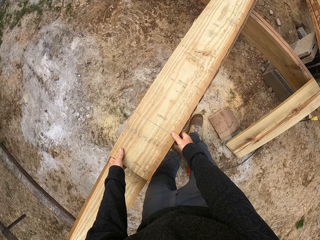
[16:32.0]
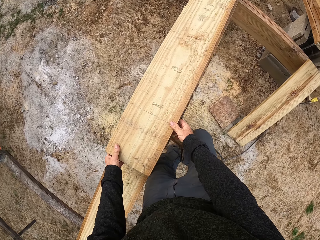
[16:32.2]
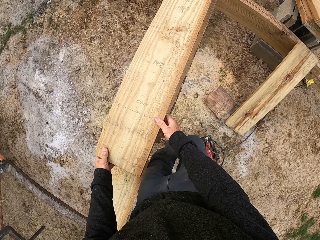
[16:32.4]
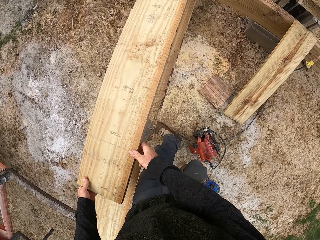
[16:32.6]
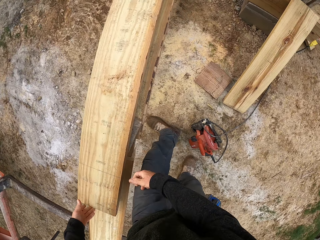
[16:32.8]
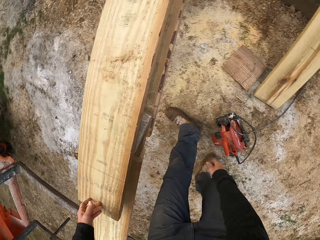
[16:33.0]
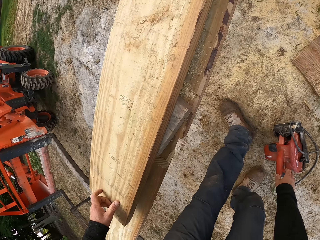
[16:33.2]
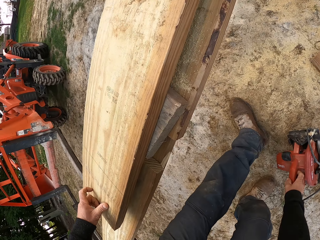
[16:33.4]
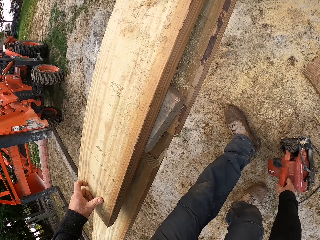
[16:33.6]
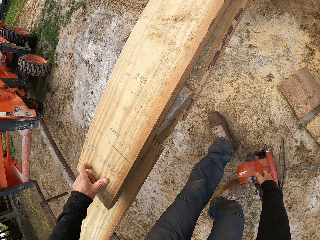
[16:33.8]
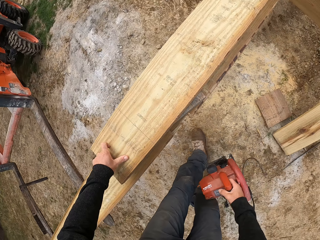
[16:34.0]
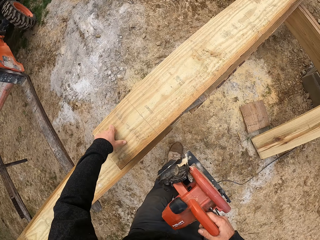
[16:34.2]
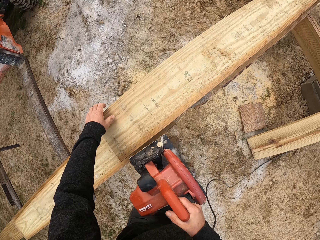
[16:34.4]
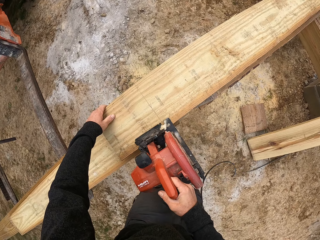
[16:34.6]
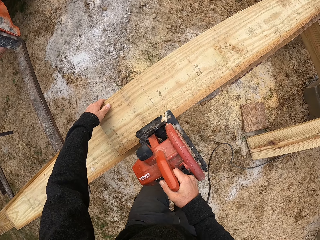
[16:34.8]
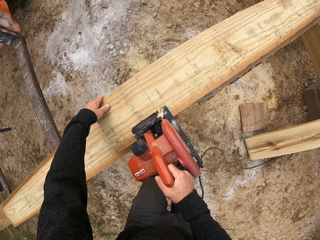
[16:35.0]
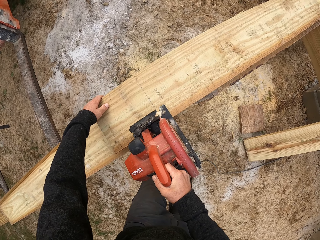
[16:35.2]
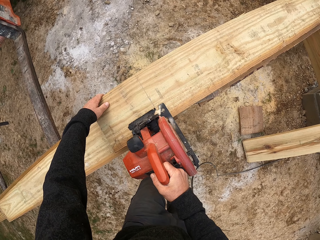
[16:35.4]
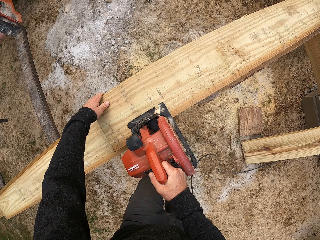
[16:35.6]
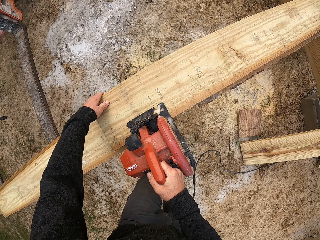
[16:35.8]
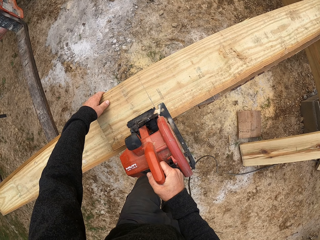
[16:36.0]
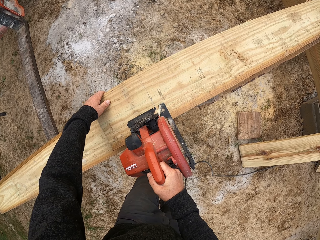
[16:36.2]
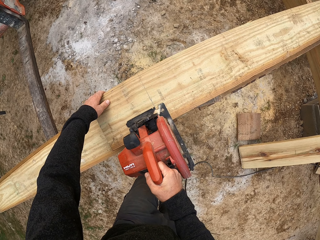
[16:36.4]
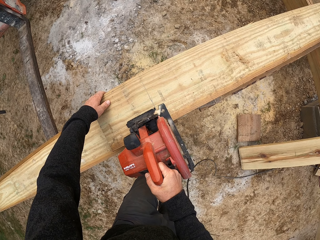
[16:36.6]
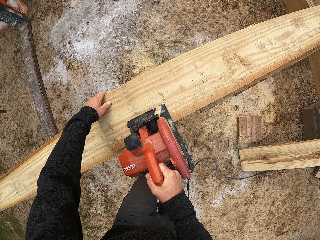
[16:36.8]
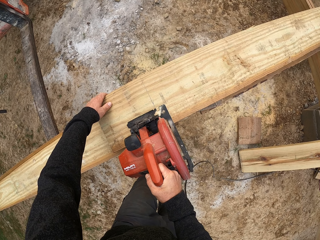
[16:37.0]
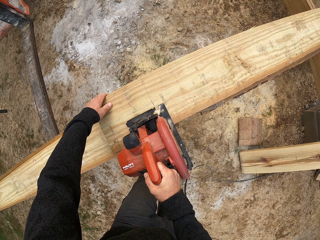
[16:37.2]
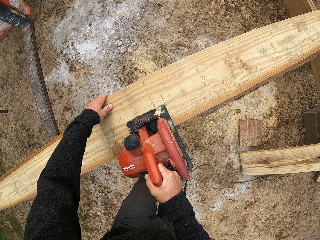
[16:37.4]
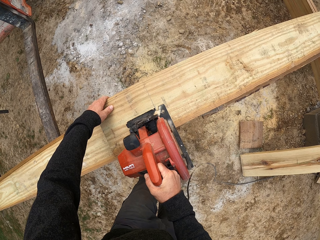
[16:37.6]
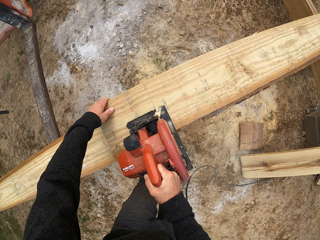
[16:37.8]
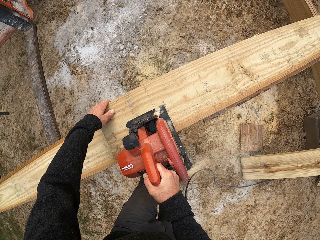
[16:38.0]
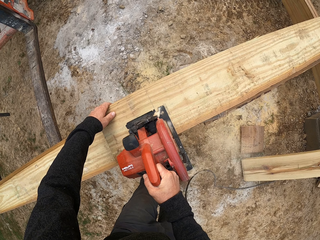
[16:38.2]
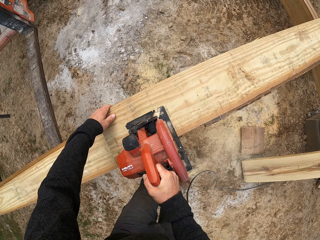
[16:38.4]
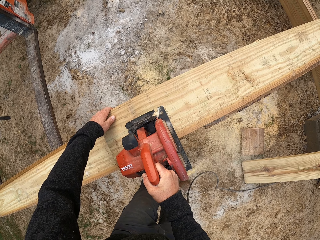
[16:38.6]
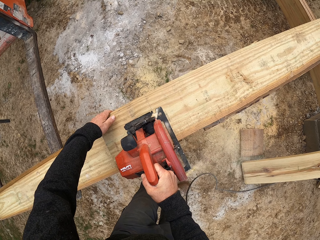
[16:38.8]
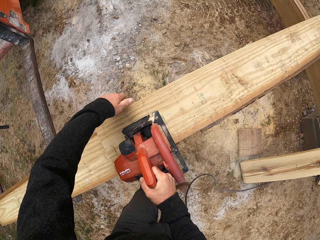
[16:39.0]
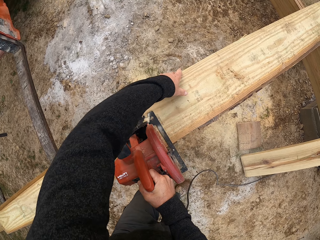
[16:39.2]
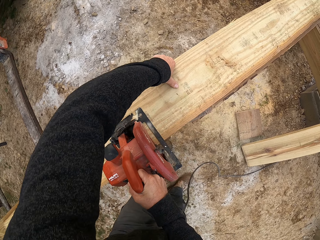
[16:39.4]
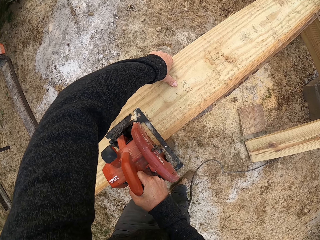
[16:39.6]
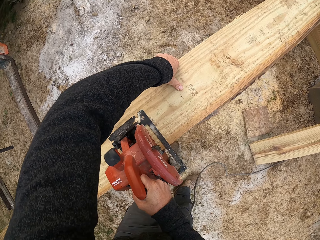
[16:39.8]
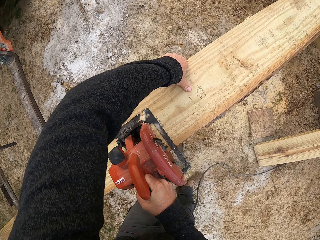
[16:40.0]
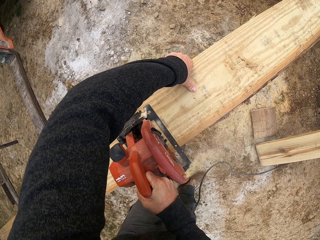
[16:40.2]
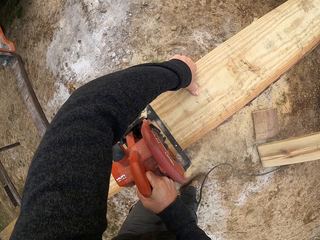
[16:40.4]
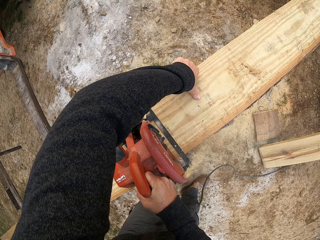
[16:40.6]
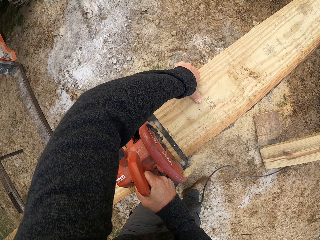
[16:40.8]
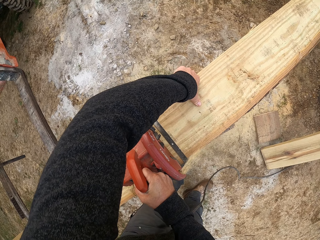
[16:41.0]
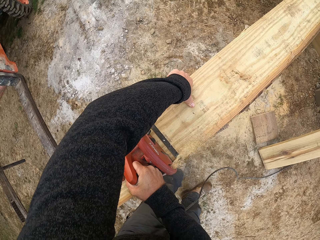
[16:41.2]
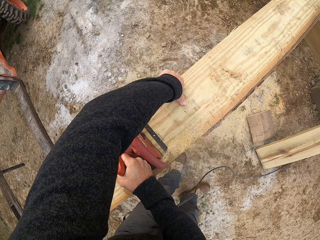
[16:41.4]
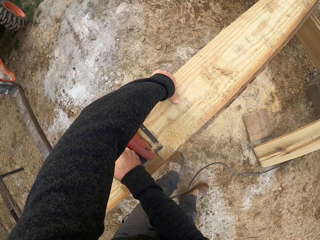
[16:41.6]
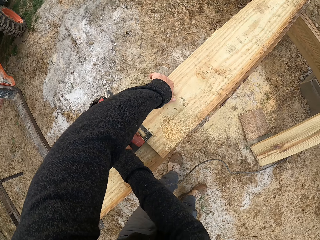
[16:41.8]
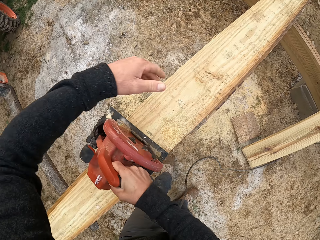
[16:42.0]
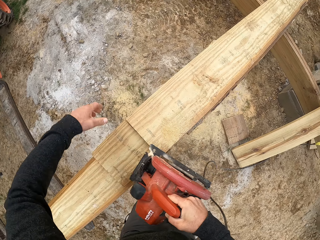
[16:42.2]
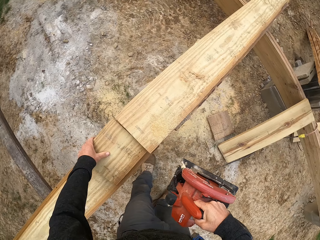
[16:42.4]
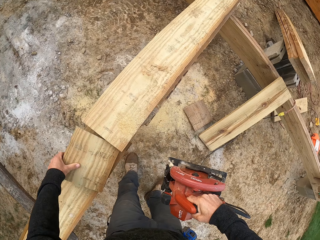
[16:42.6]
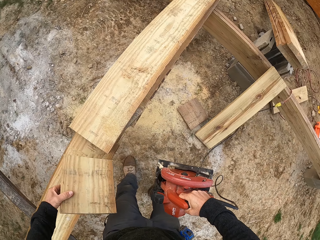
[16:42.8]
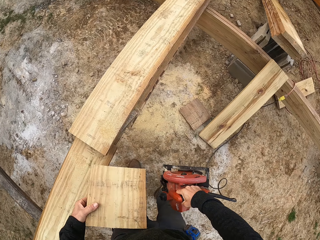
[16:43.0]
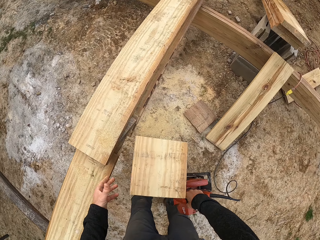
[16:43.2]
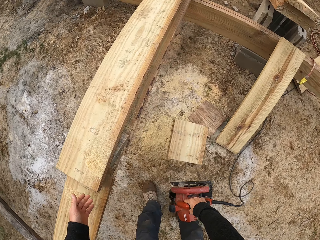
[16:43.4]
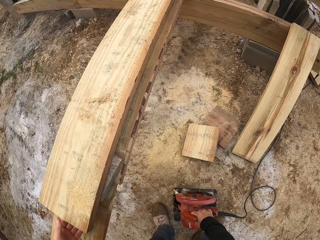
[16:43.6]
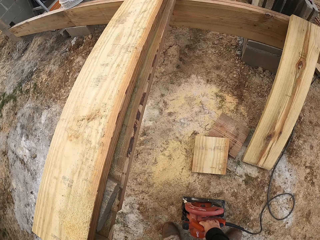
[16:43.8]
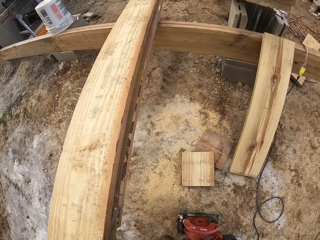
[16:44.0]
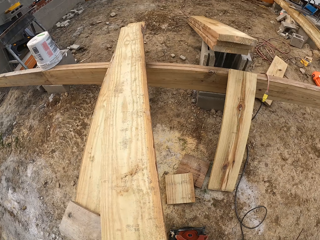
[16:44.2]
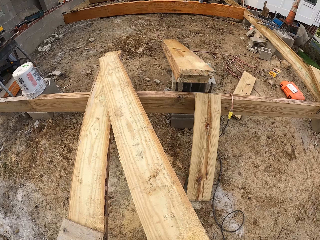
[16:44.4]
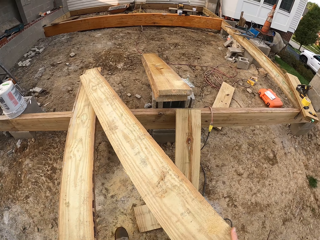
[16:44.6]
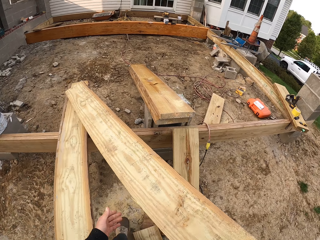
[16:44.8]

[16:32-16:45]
The camera wearer moves a piece of wood, takes the wood, picks up the wood cutter from the ground, and cuts the piece of wood with the wood cutting machine. They hold the wood, cut the wood, take the wood, and drop the piece of wood on the ground.

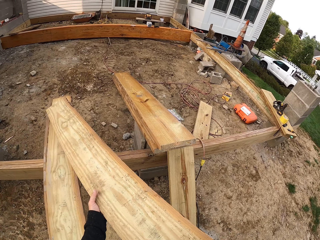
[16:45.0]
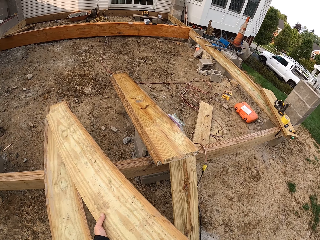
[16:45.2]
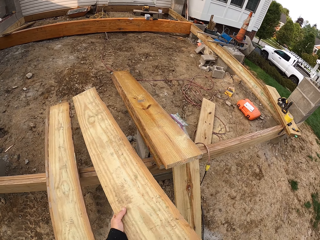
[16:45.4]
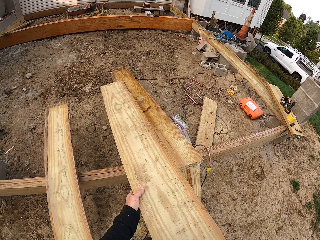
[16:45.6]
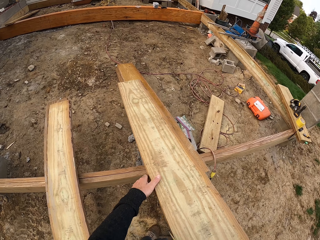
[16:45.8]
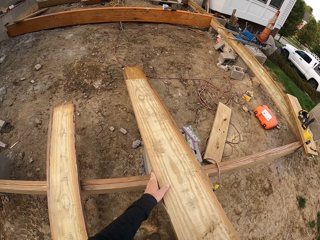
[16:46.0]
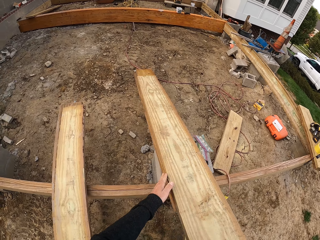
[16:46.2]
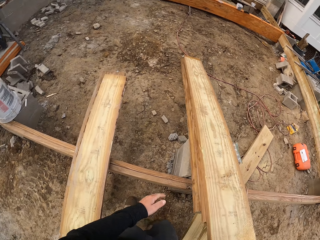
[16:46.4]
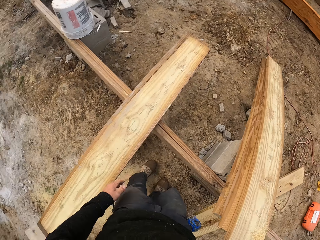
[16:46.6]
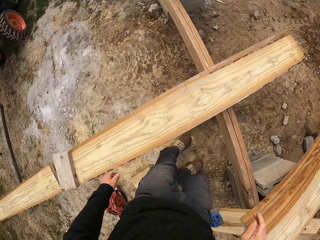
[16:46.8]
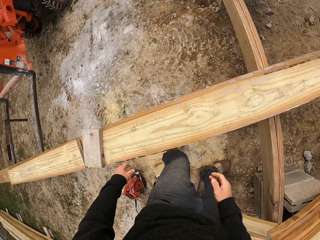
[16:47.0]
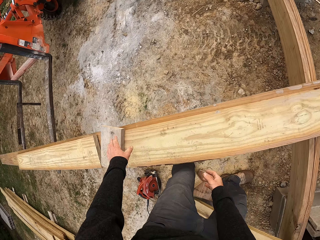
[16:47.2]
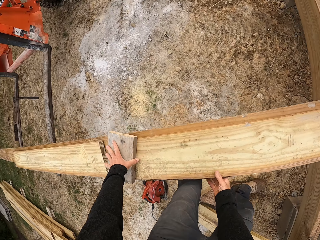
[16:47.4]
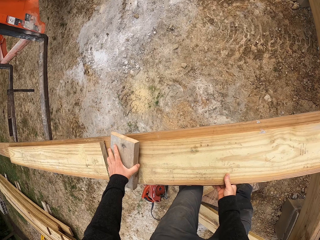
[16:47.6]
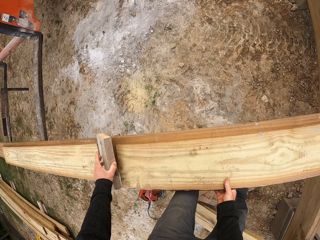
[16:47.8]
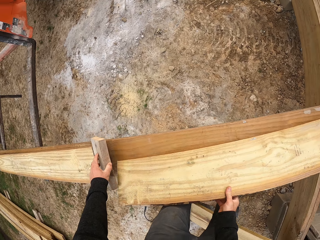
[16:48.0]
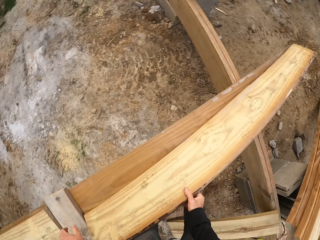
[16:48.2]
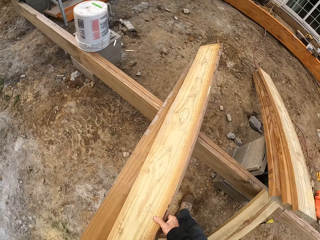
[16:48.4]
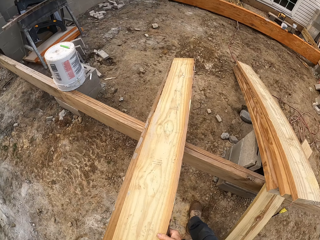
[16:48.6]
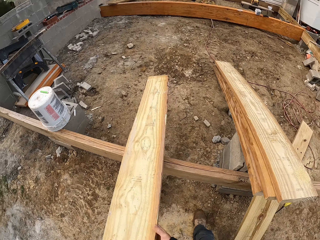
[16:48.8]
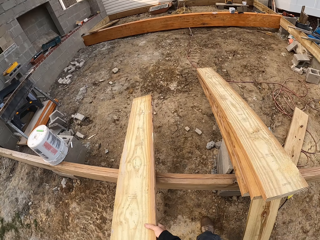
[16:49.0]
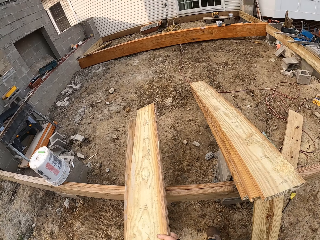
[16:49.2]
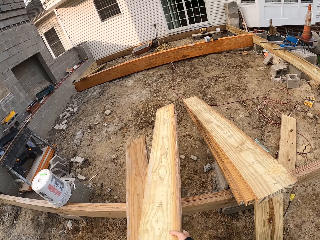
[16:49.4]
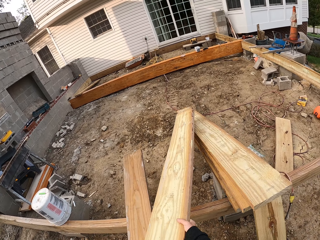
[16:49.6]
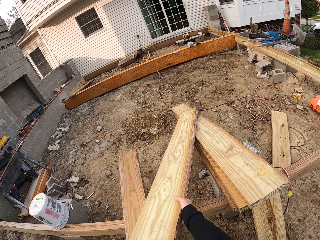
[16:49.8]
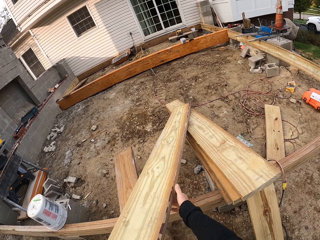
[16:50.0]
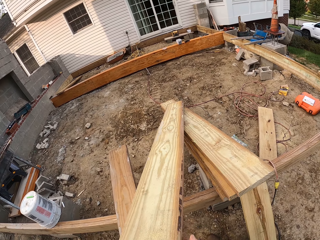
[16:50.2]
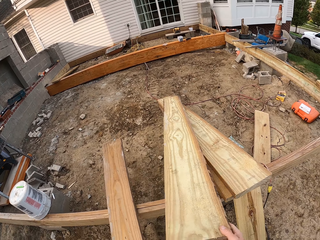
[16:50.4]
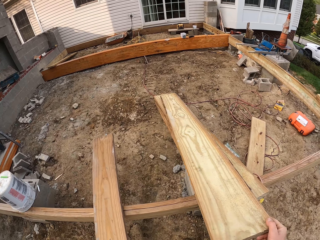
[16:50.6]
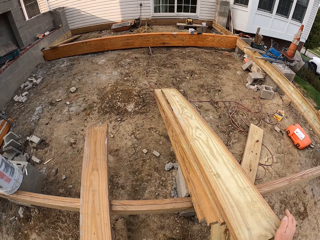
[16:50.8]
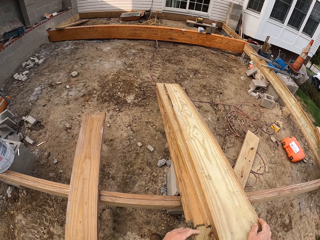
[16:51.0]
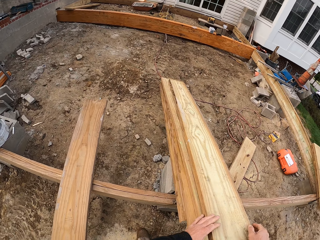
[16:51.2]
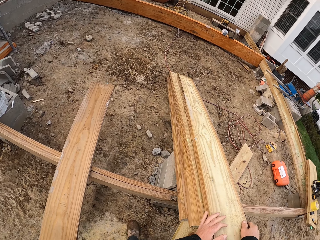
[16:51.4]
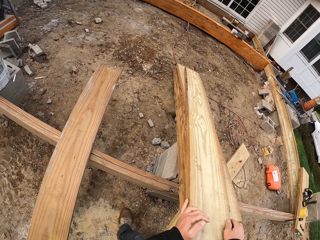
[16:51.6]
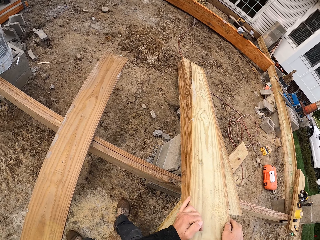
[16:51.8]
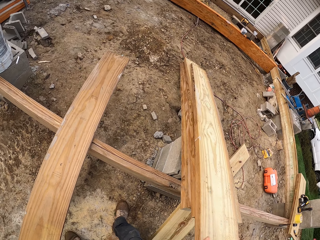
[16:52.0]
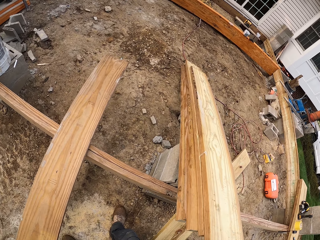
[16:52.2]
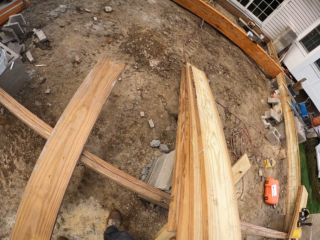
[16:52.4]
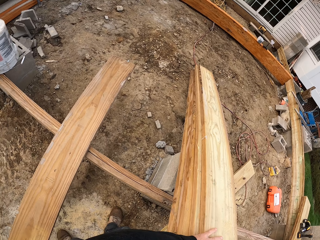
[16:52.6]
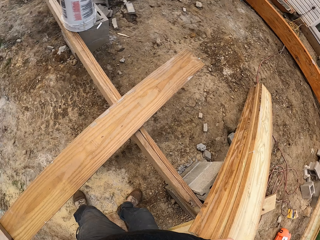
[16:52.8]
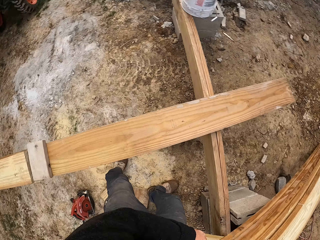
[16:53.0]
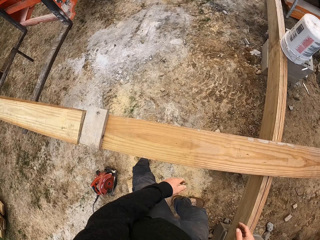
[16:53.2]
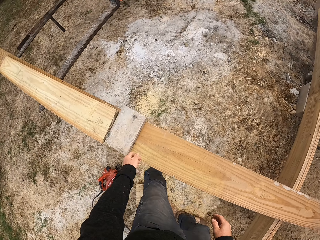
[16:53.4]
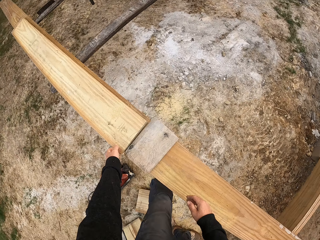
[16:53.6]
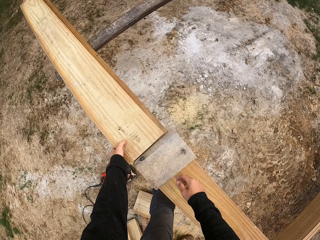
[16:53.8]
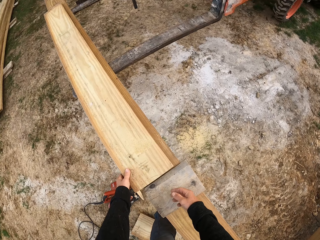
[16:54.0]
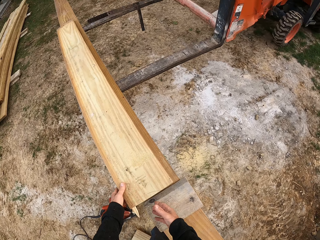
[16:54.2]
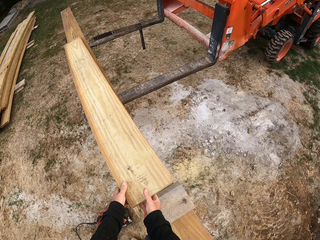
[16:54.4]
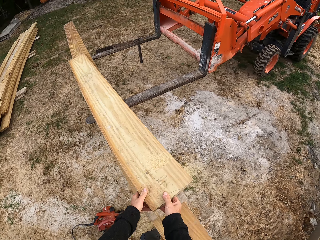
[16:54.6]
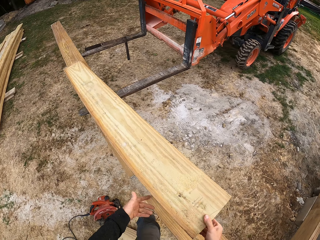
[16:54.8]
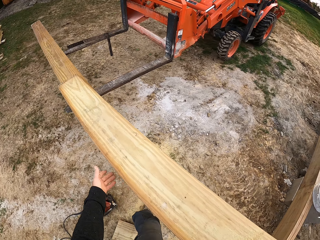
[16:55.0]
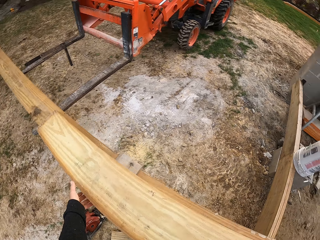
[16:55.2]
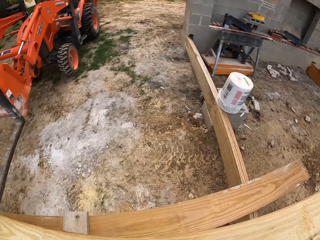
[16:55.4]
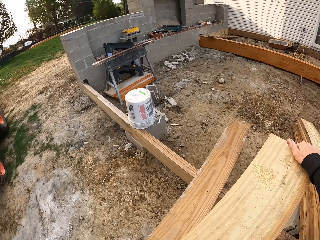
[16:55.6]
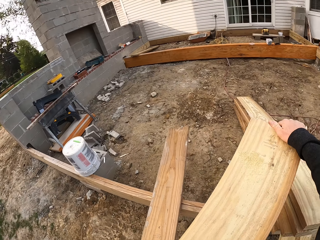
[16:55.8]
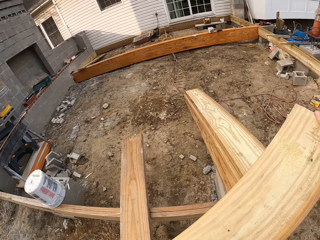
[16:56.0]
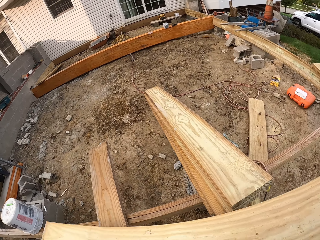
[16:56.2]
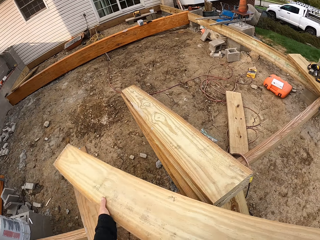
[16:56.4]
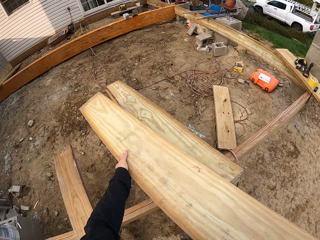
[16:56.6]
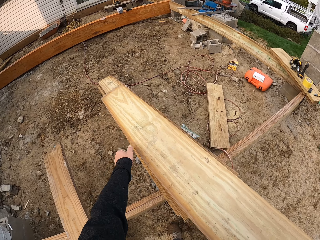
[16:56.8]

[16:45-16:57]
The camera wearer moves a piece of wood, takes the wood, and puts the wood on the other wood. They move a book, take the wood, move the piece of wood, and put the wood on the other wood. They take the wood and move the piece of wood.
